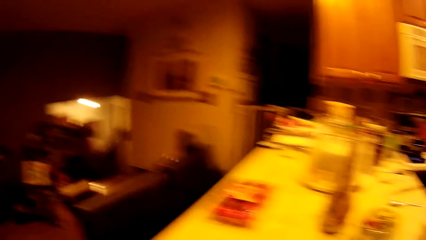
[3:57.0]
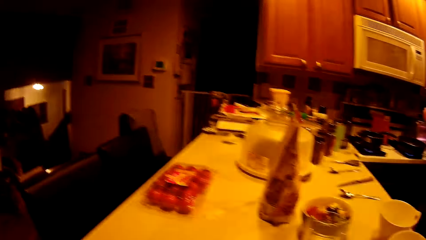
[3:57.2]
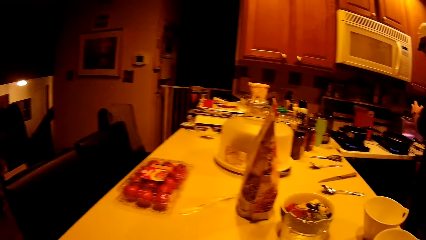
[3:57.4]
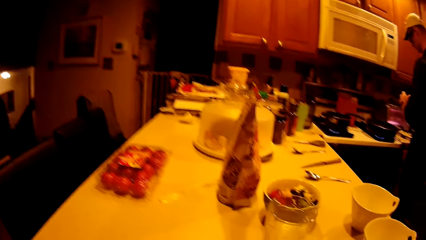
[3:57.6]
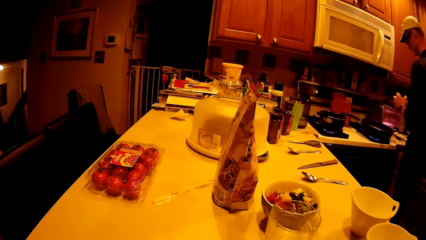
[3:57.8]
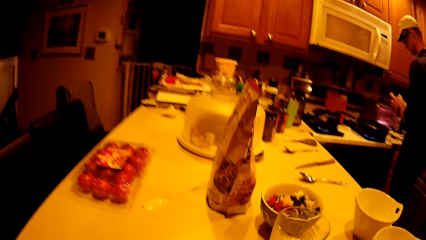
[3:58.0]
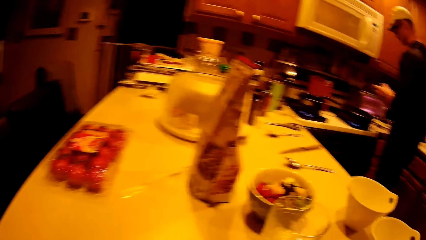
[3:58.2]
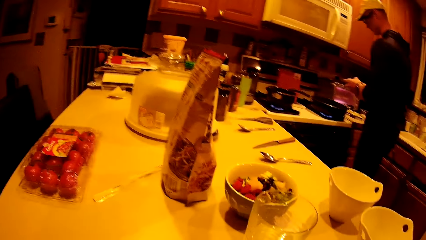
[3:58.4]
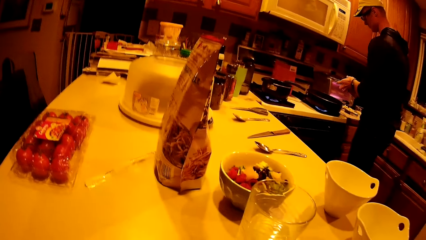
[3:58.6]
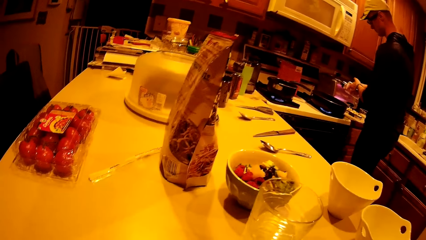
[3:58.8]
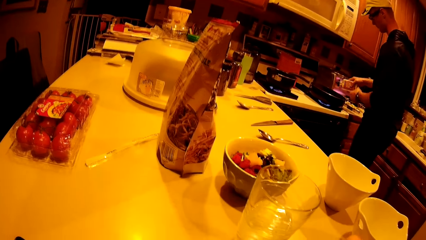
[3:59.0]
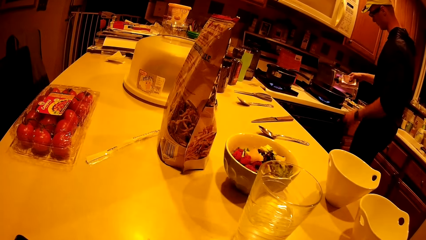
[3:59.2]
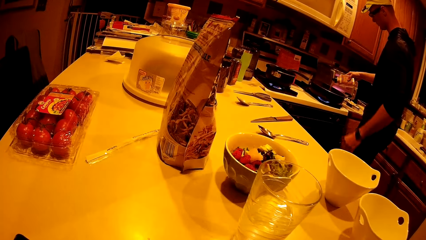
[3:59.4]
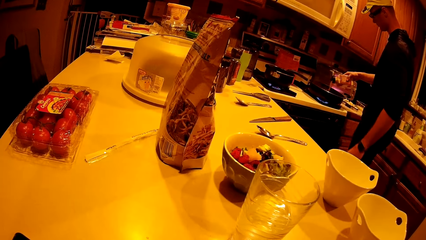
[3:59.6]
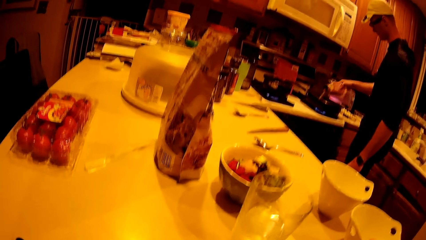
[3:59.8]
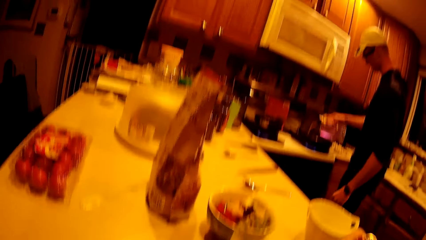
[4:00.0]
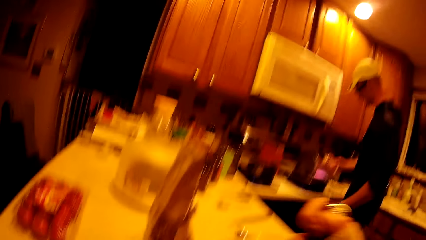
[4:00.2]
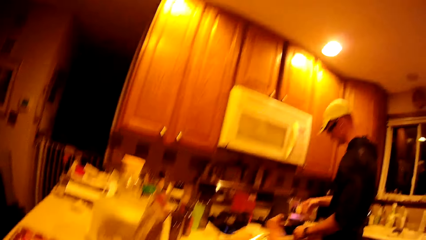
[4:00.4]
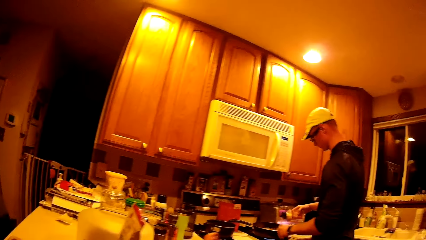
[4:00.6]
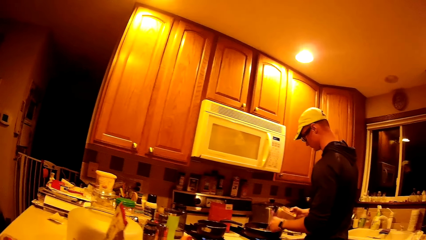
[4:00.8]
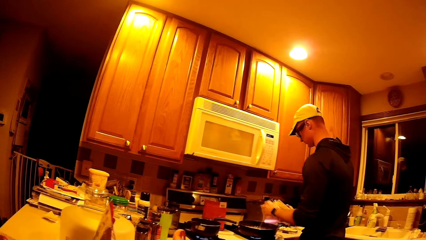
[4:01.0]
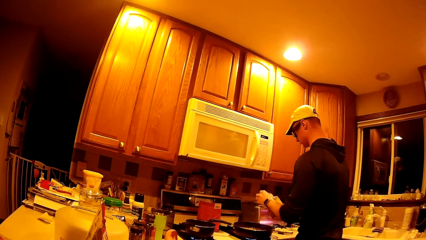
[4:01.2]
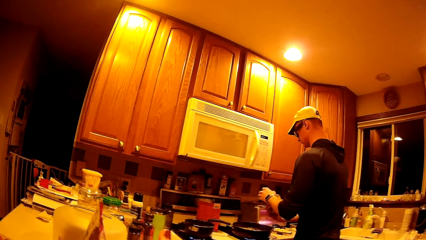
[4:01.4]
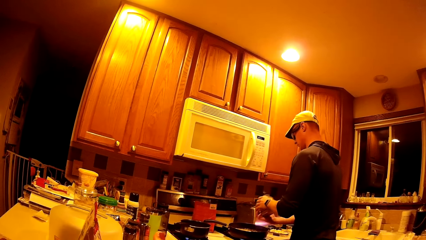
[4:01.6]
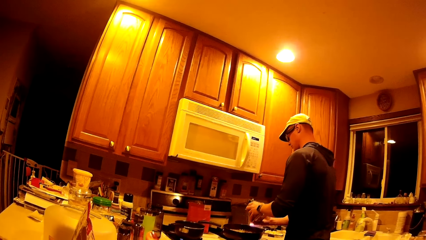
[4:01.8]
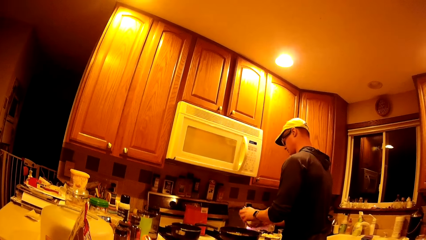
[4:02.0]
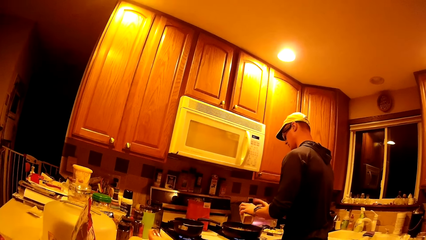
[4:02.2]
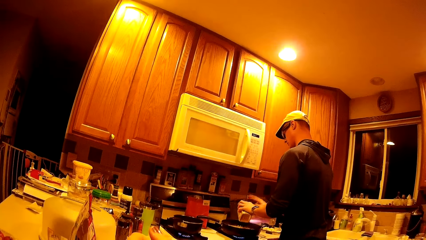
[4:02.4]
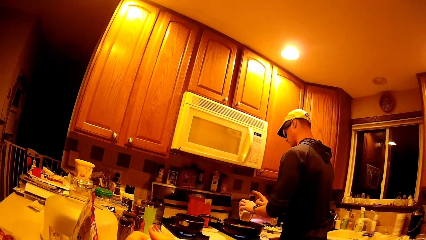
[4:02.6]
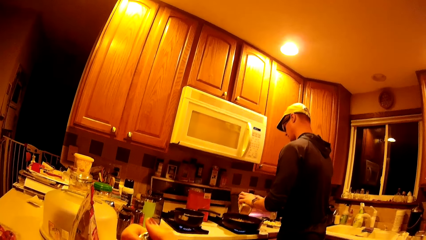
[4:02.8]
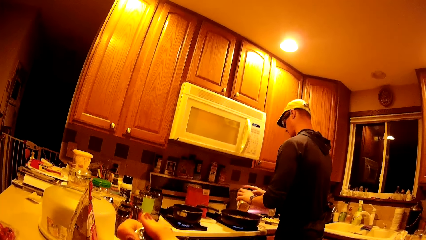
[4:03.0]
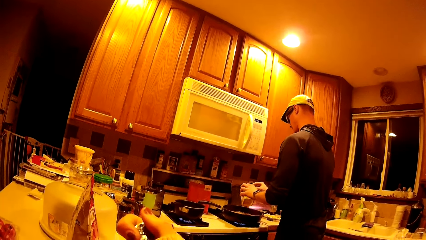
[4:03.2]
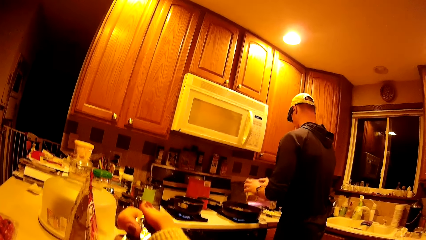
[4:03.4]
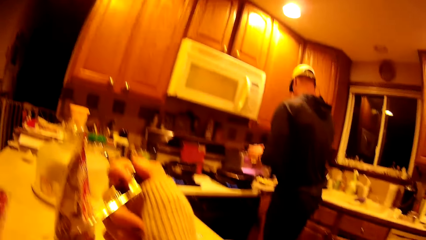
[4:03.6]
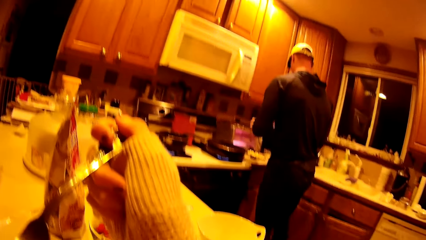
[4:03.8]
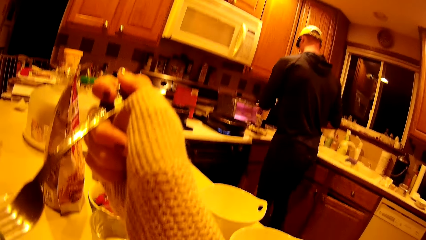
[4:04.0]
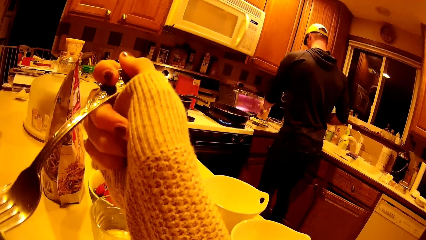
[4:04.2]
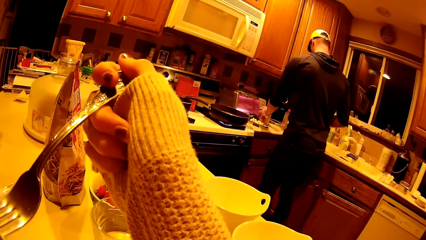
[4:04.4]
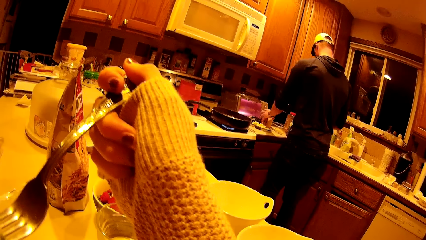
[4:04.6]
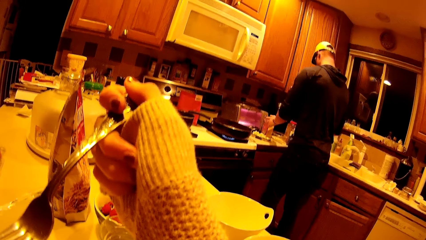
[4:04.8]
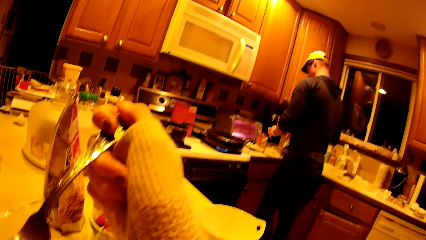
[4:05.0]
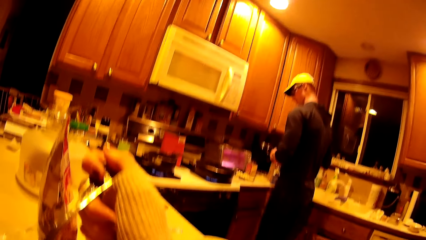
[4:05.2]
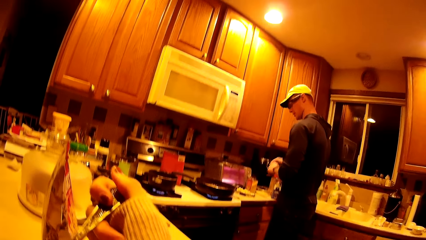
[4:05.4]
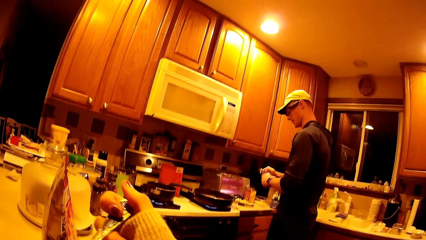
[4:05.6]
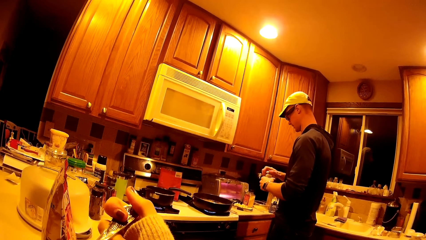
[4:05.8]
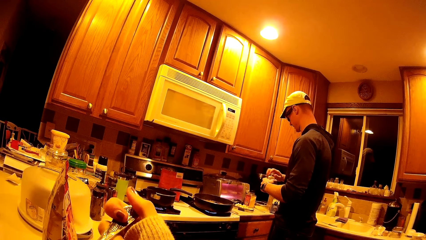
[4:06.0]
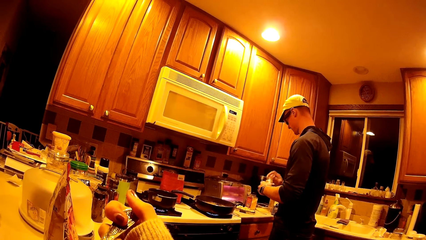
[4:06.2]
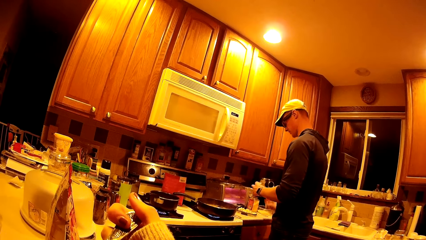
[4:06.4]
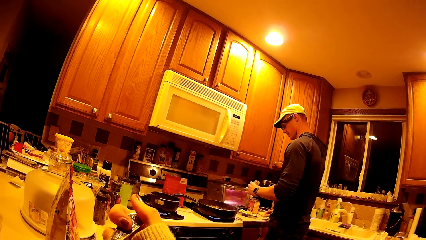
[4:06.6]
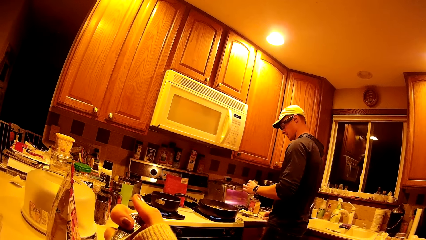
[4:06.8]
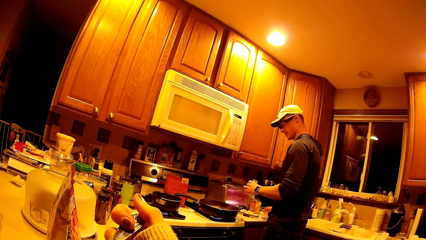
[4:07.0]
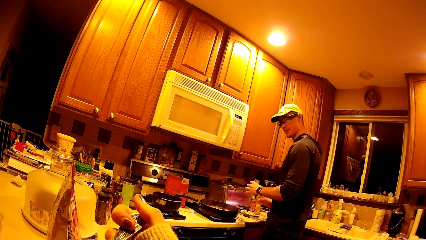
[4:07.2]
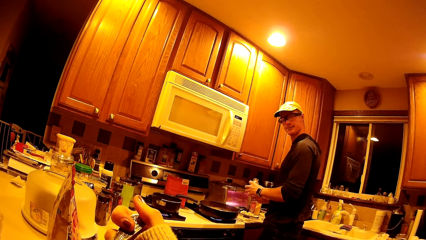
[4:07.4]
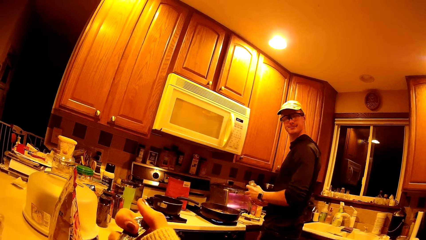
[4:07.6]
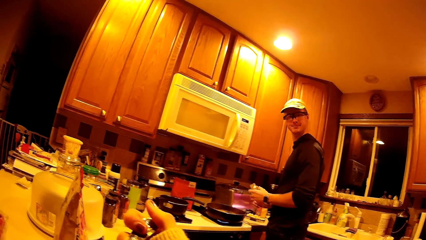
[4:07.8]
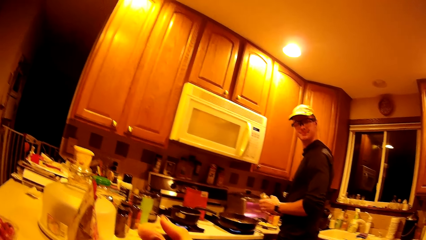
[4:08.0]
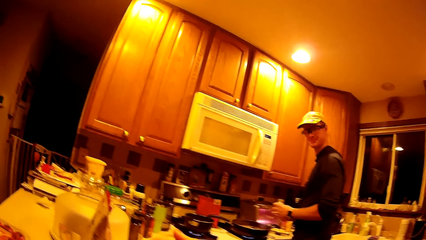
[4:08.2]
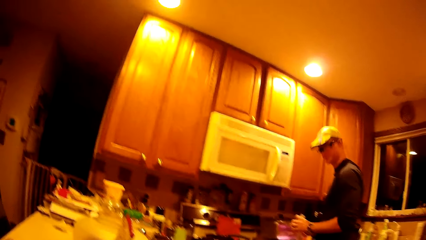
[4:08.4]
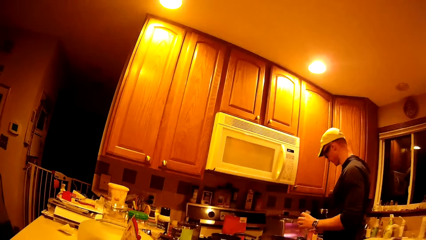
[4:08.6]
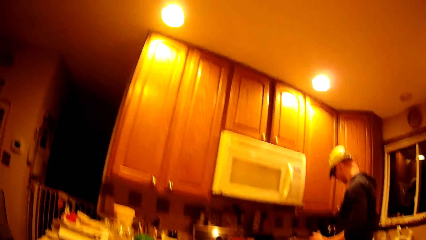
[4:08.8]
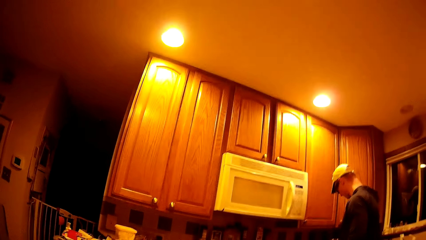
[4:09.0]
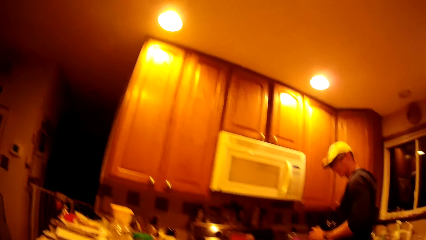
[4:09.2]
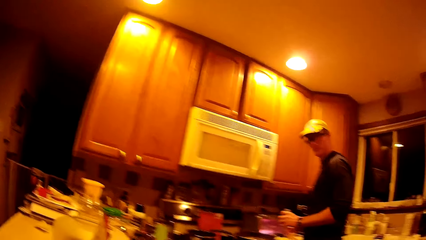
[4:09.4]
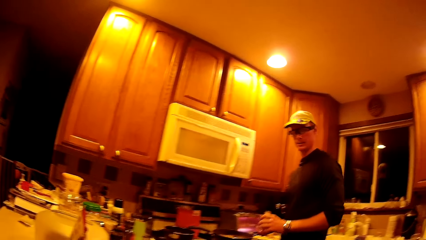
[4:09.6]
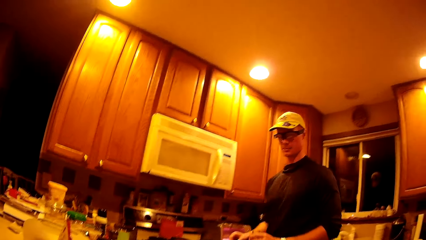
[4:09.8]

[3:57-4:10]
The man opens a plastic container with both hands. The man pours the content from the plastic container into the second saucepan with his right hand. The camera wearer adds something in the cooking pot. The man closes the plastic container with both hands, drops the plastic bottle on the kitchen cabinet with his left hand, lifts the fork, opens a bottle with both hands, adds something in the pan, and drops the cover of the bottle on the kitchen counter with his right hand.

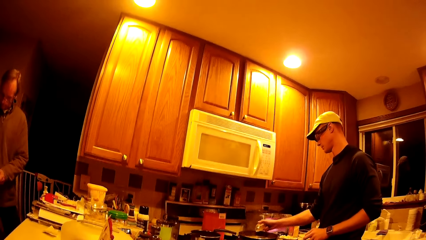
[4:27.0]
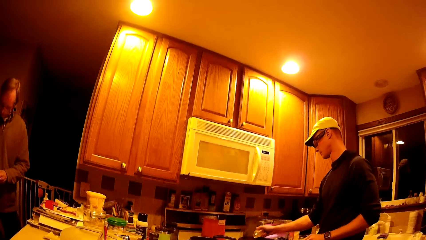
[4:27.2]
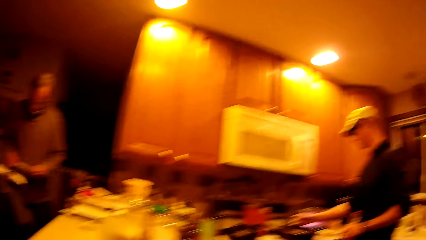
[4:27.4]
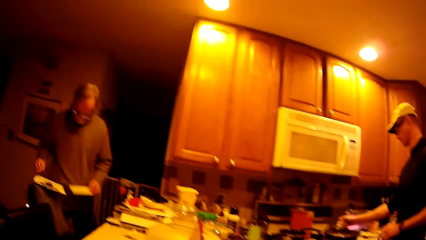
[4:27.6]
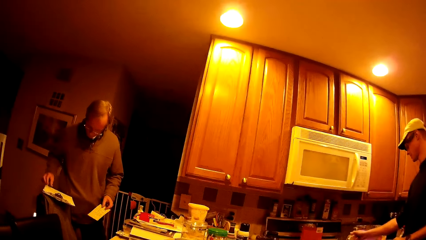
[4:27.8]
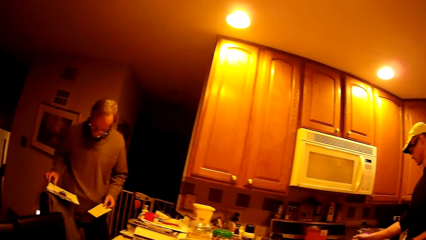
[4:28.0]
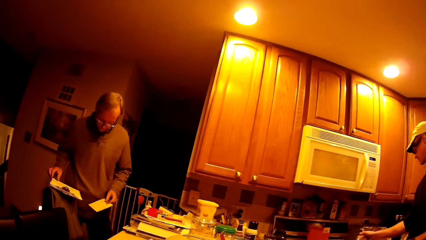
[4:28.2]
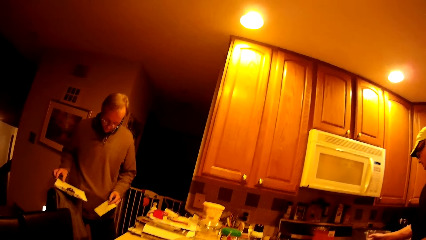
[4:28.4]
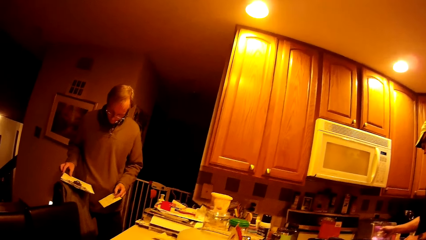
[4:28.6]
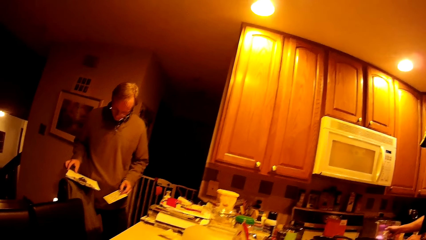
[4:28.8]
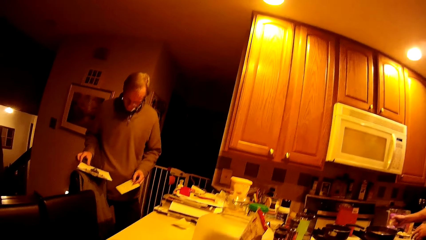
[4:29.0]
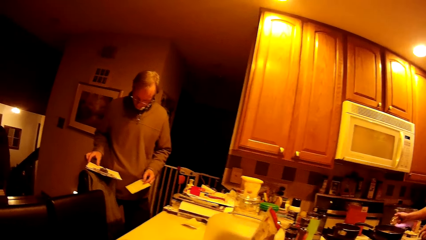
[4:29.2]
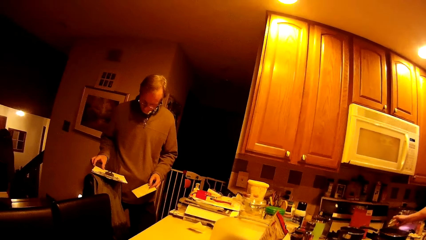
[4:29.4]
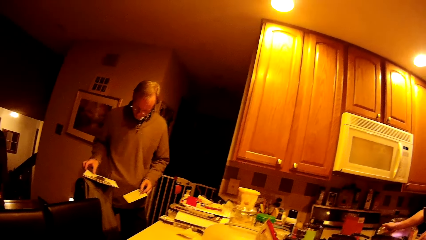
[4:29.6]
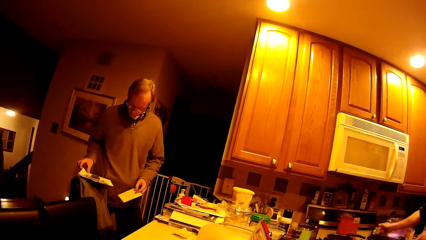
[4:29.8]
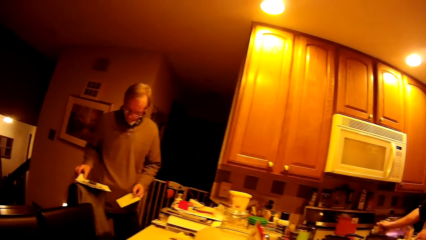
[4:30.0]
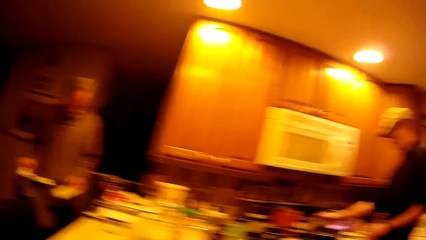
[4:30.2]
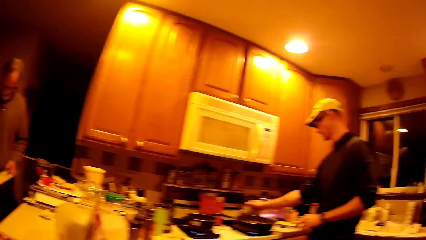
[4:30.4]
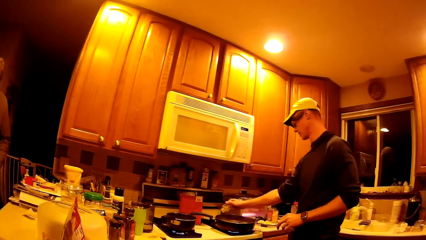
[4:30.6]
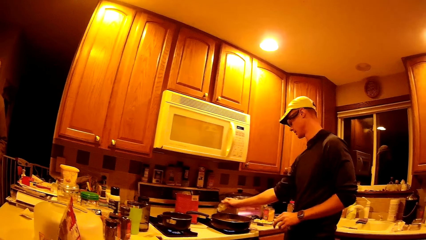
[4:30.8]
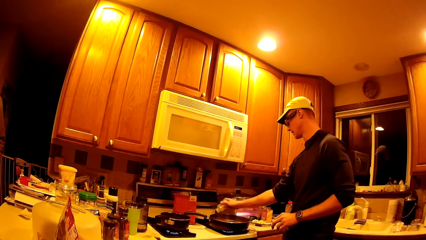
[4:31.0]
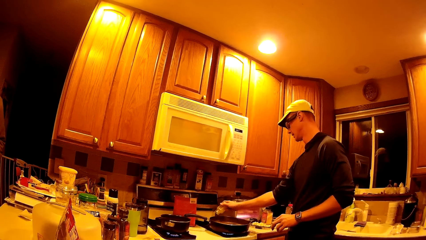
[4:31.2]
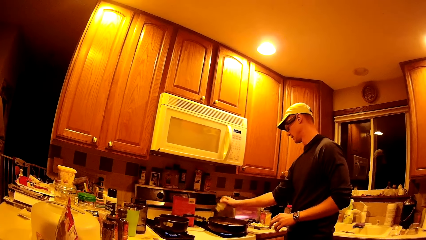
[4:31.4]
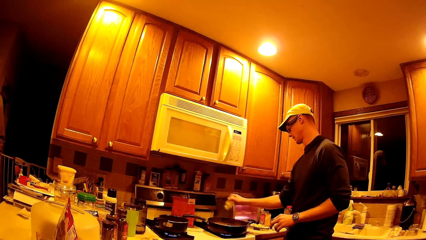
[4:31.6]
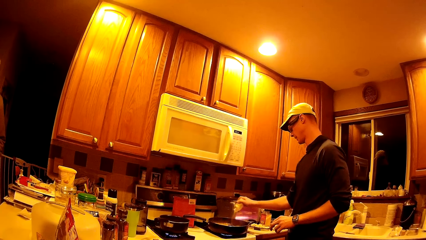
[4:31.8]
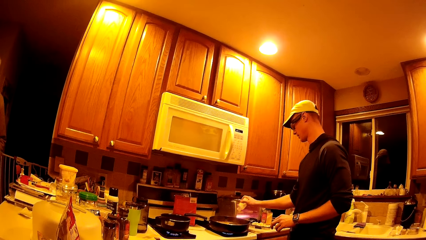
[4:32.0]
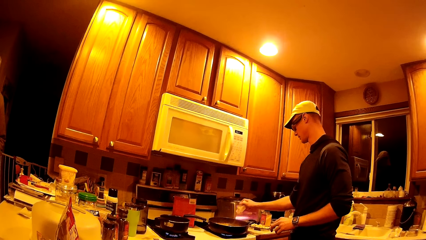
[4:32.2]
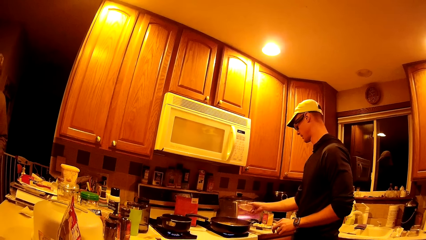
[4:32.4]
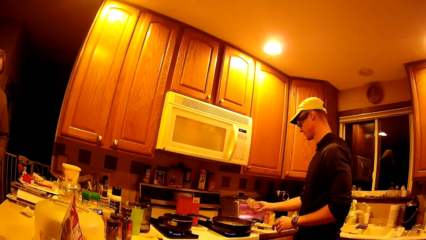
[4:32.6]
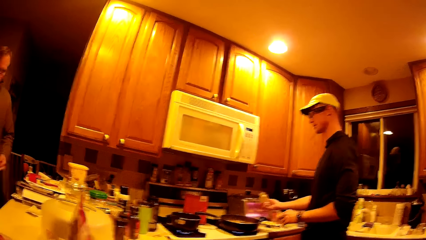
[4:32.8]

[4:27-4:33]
The man picks up a piece of paper with his left hand from a clipboard in his right hand.
